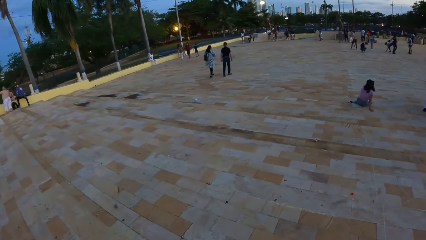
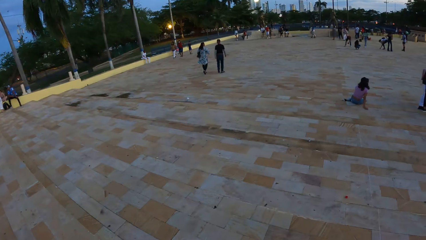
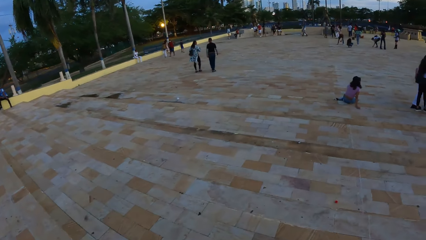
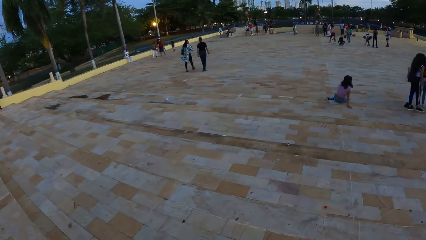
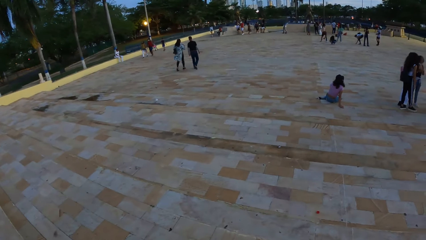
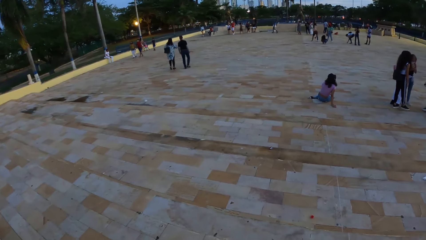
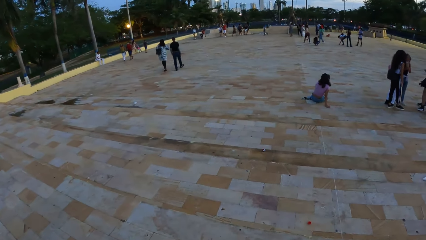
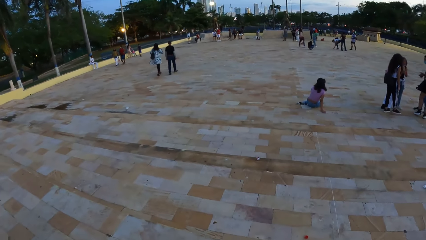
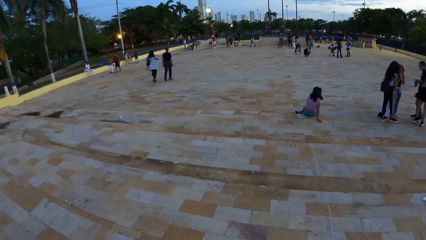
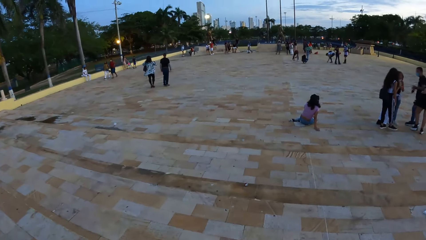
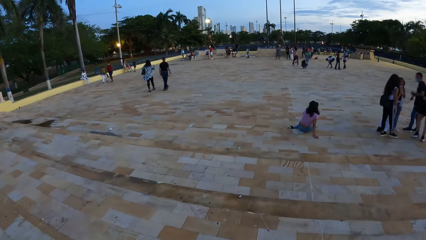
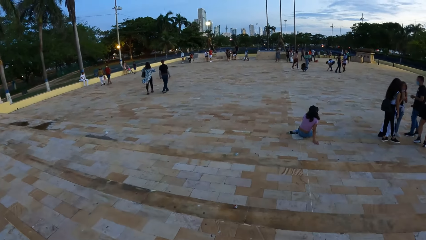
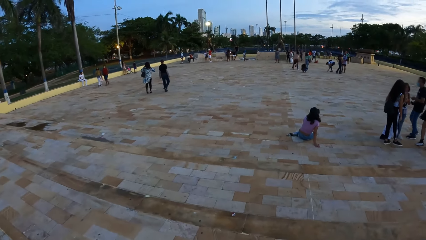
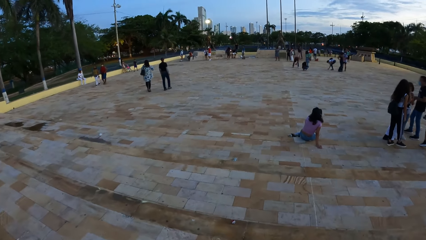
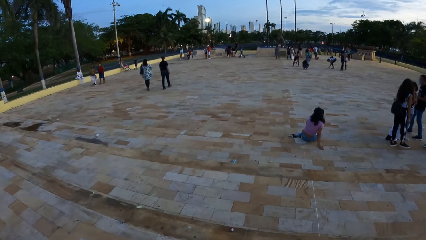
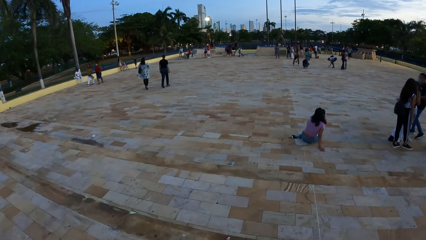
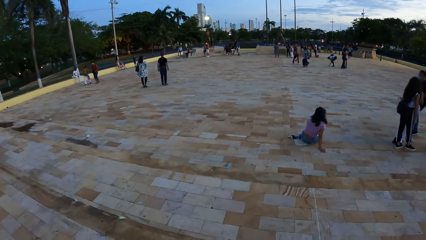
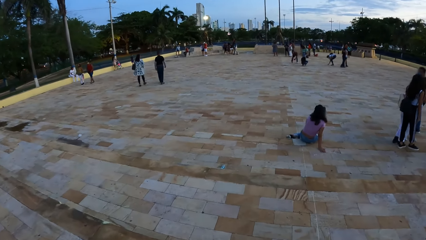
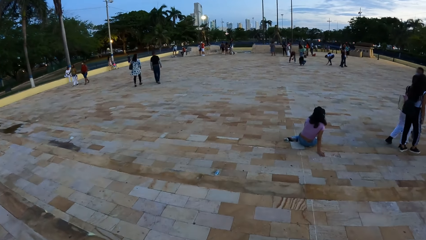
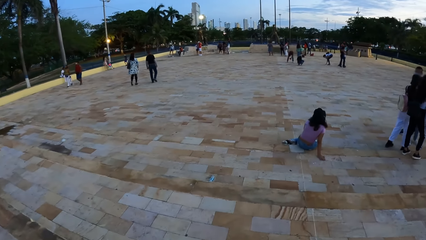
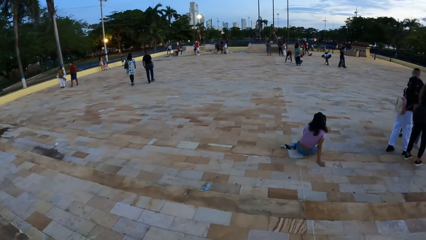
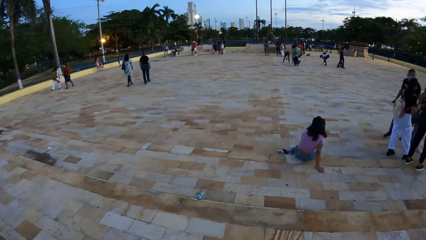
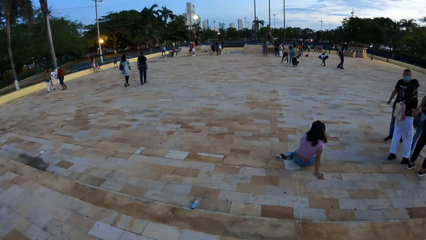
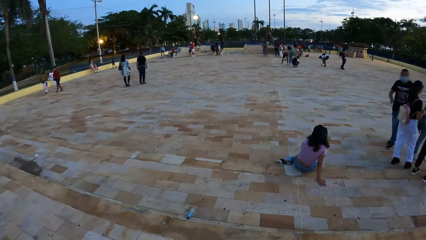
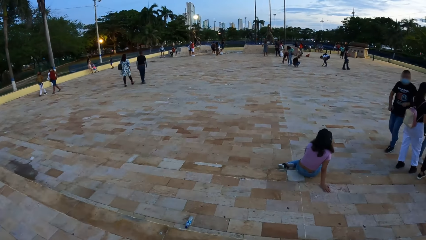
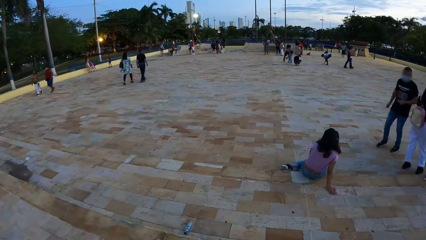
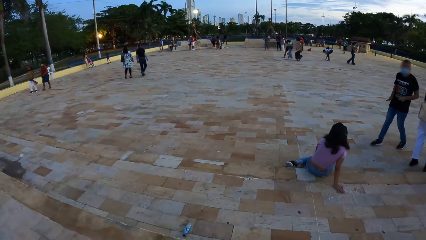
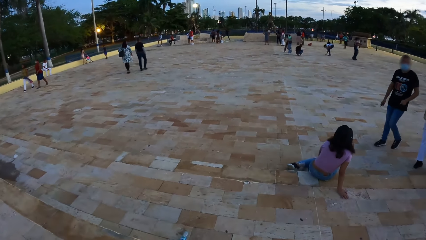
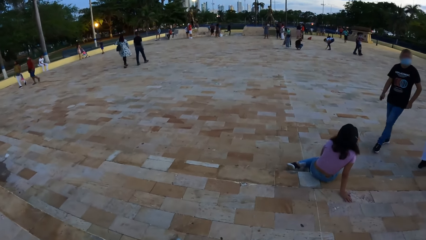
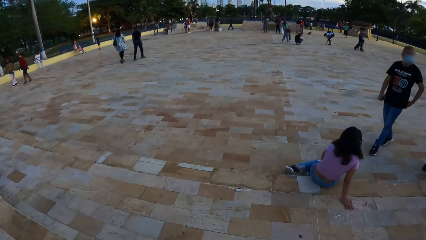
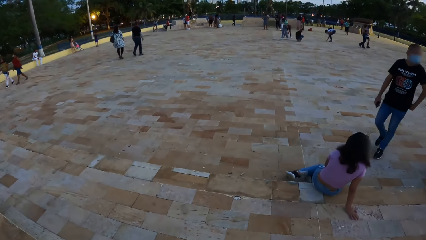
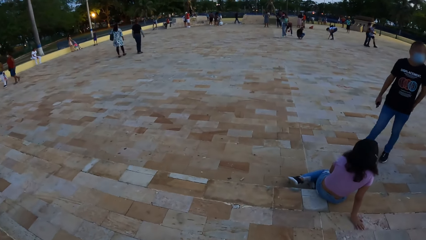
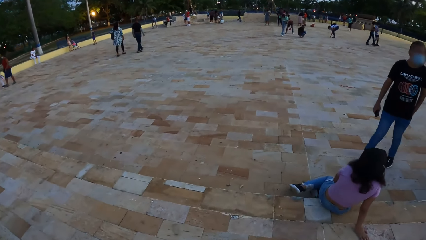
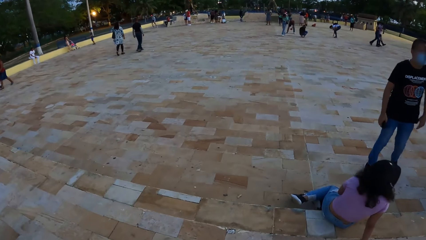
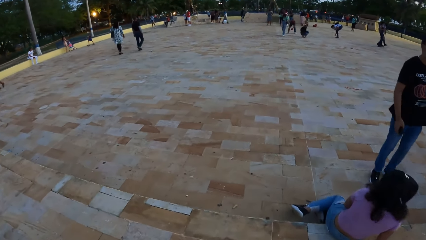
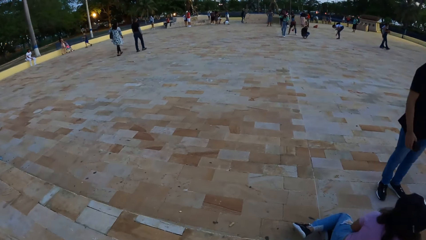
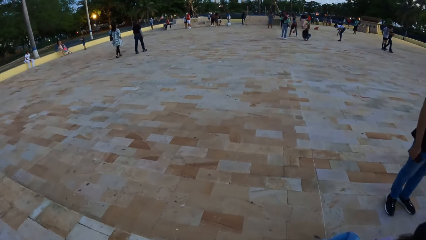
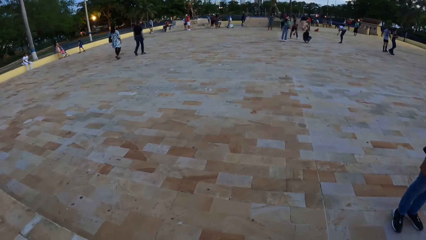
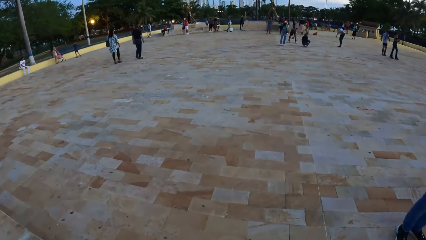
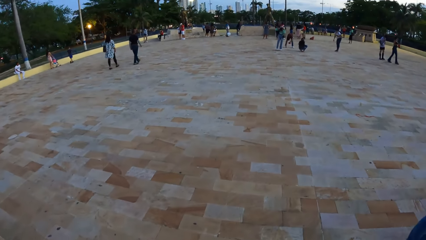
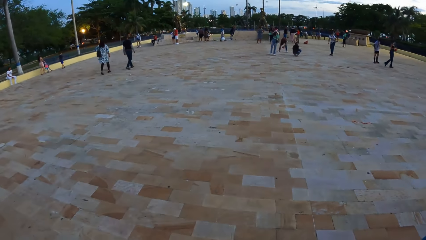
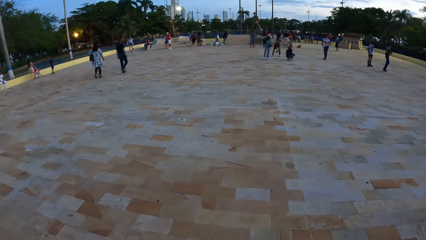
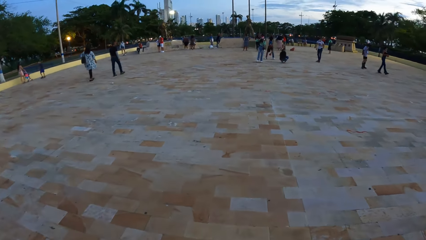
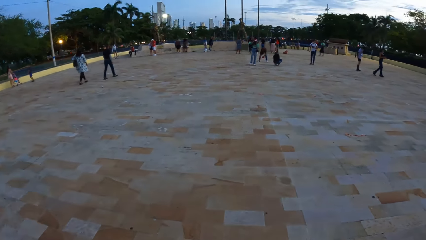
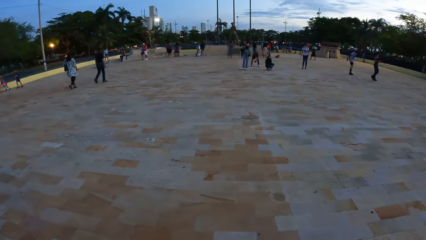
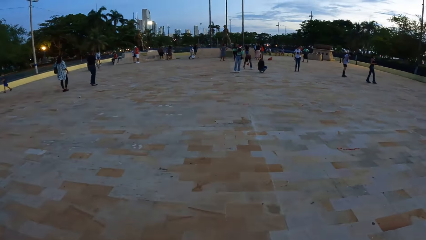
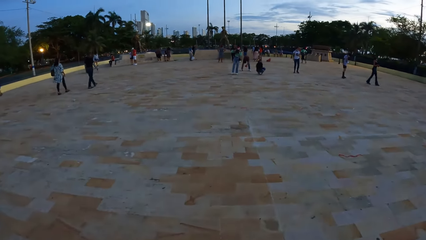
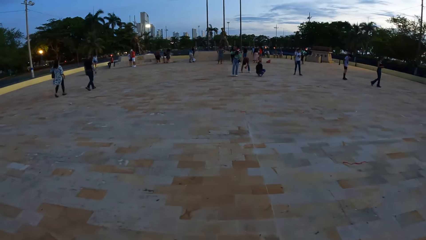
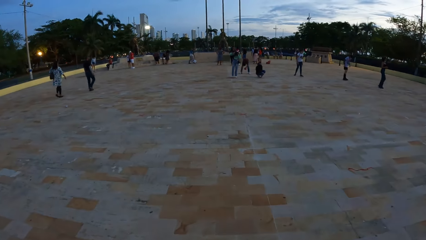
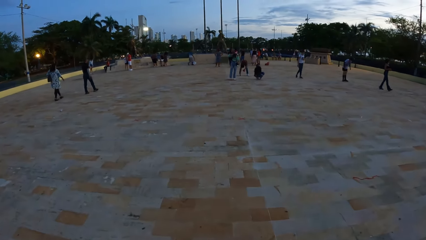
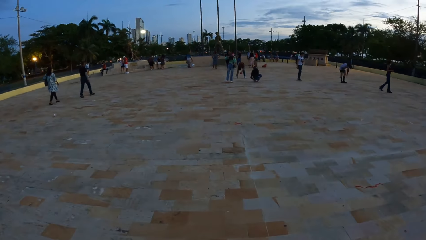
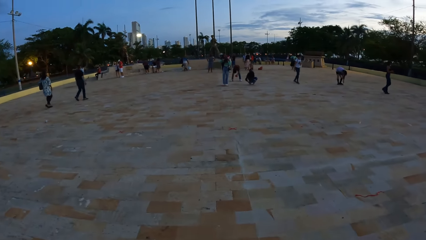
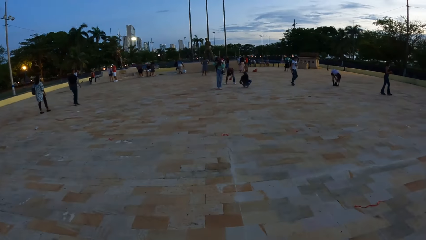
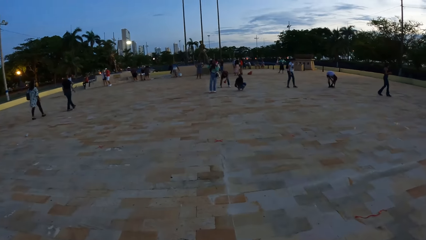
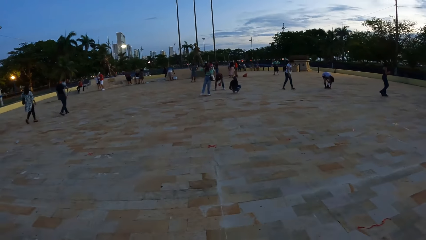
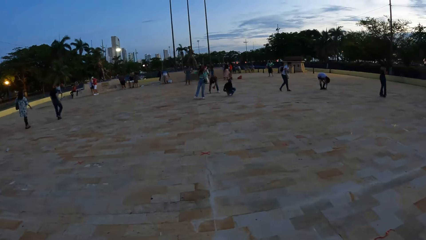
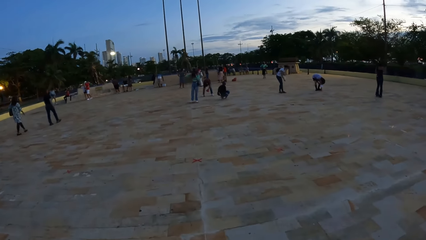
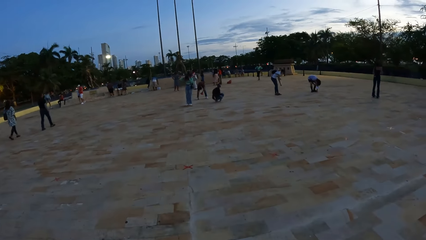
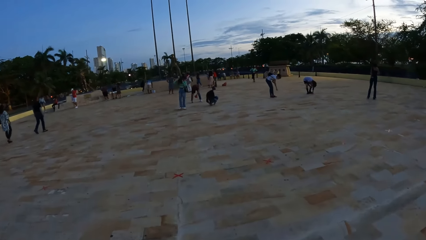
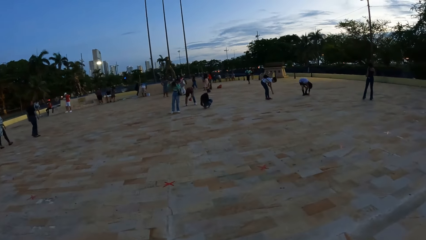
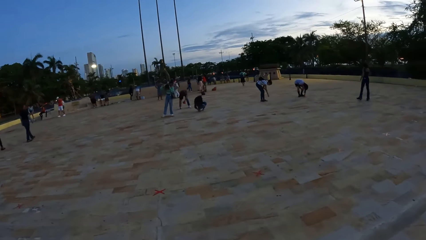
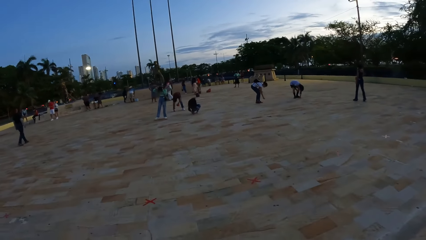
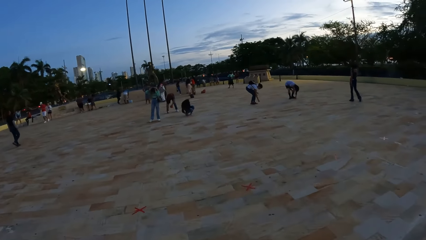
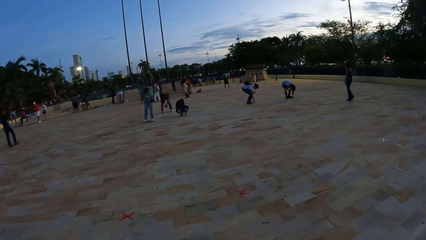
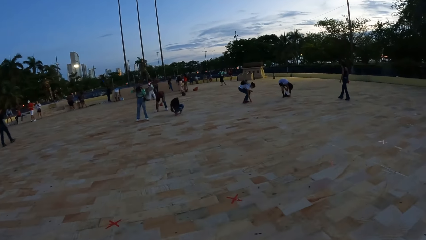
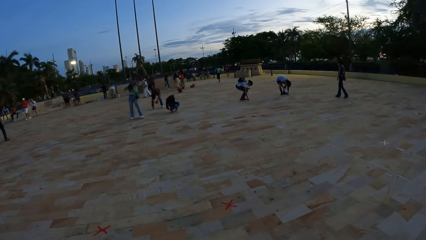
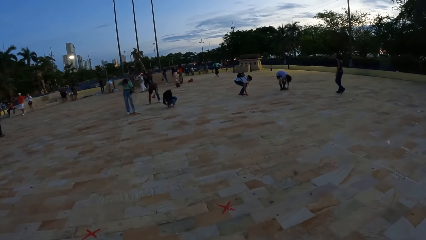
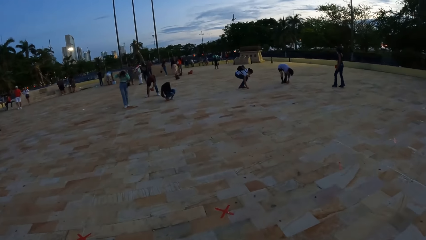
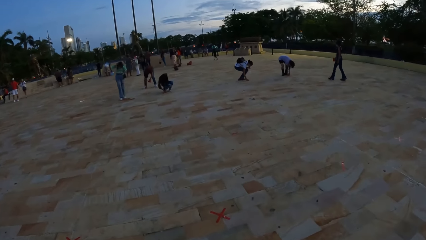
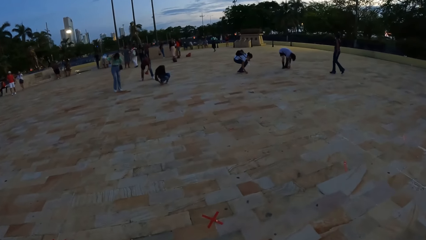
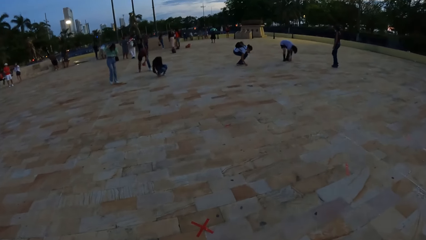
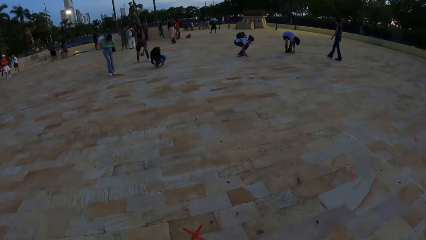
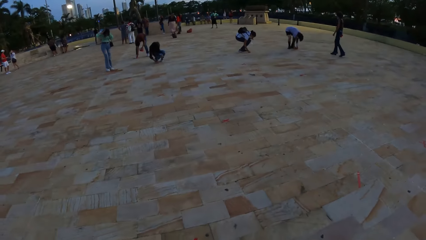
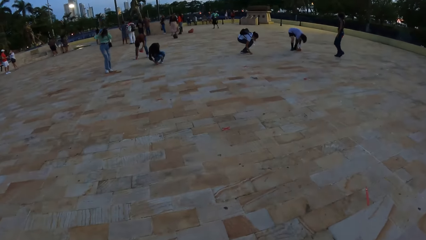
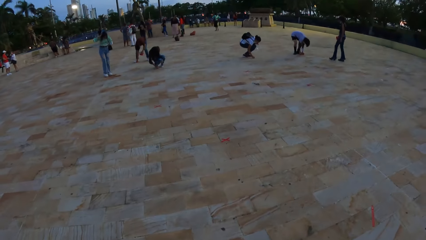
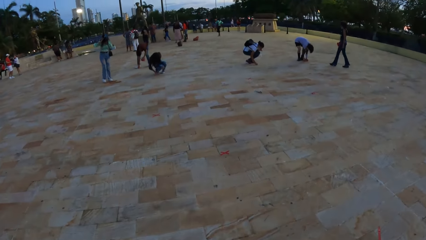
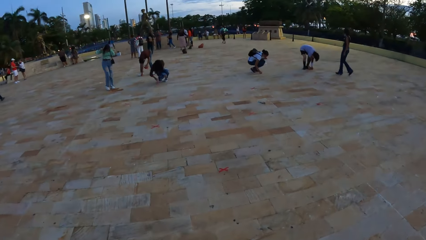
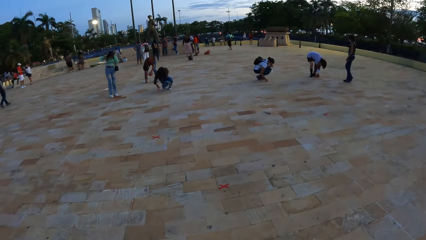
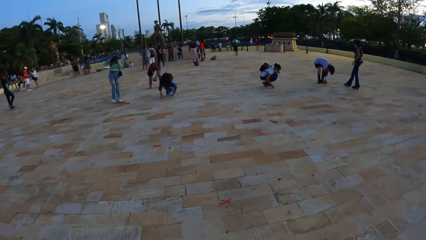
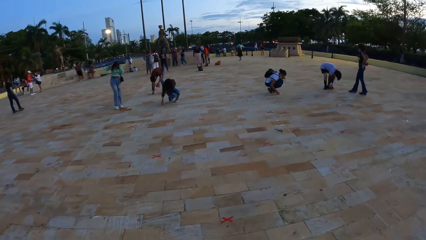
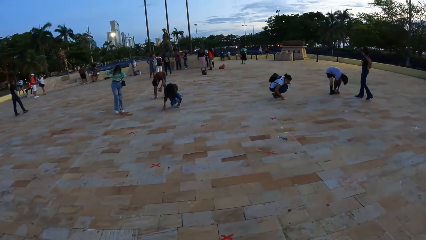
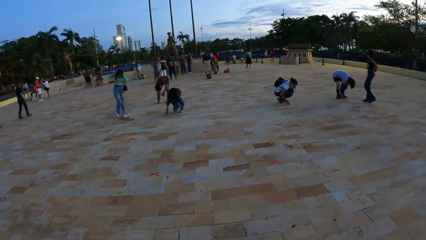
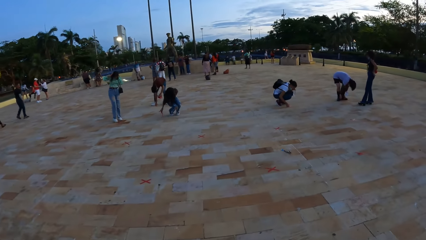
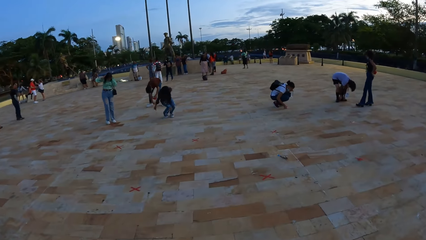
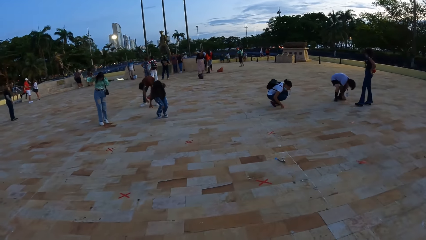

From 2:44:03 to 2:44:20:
The camera wearer walks down the stairs. A man bends down. A woman bends down.
